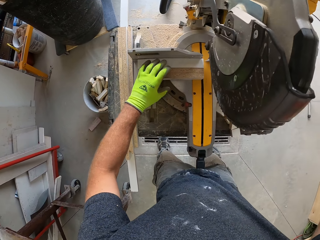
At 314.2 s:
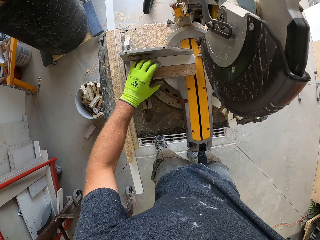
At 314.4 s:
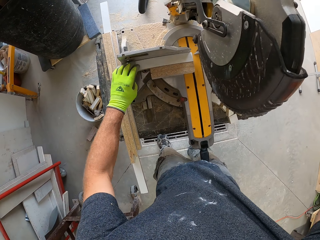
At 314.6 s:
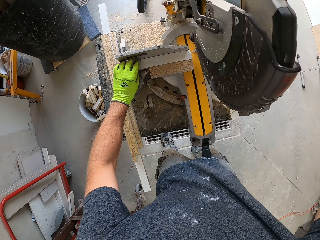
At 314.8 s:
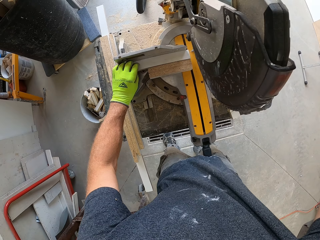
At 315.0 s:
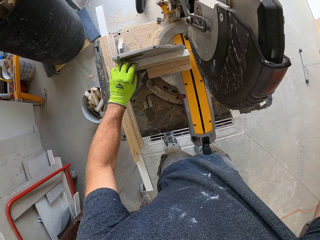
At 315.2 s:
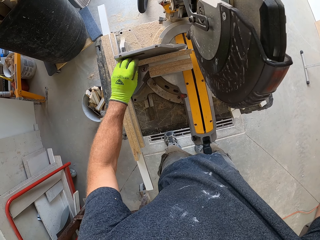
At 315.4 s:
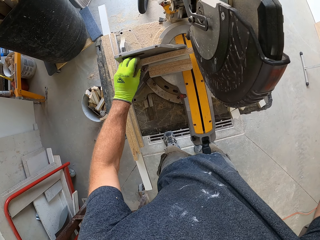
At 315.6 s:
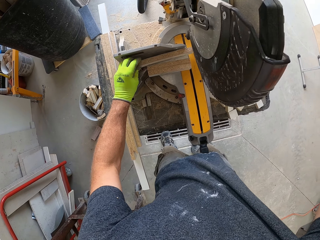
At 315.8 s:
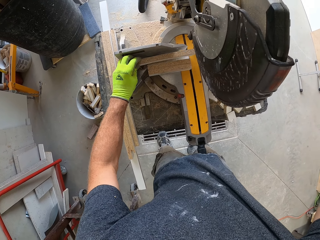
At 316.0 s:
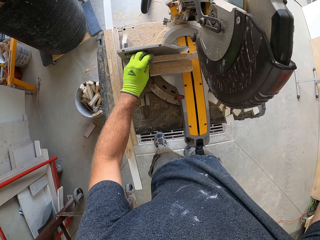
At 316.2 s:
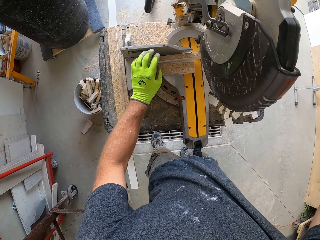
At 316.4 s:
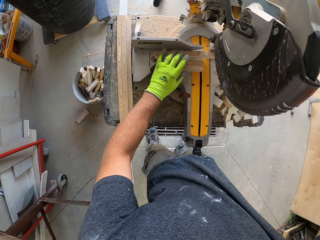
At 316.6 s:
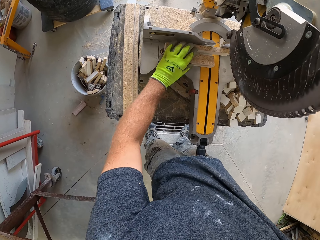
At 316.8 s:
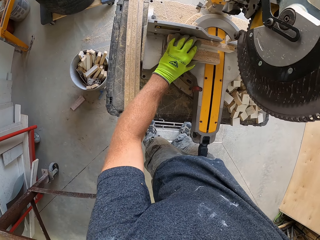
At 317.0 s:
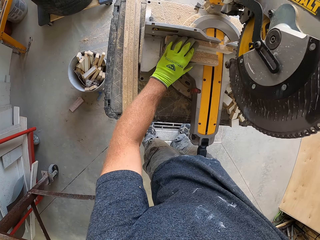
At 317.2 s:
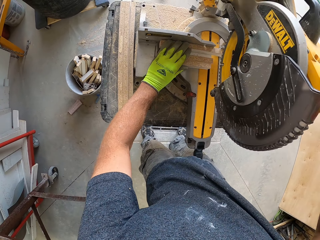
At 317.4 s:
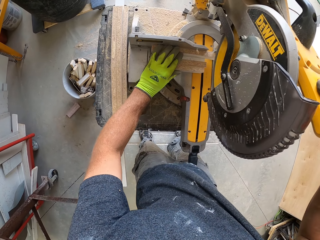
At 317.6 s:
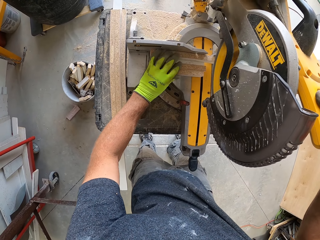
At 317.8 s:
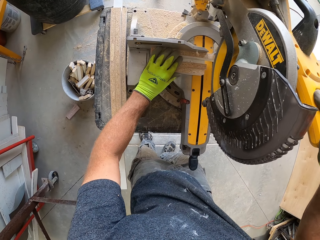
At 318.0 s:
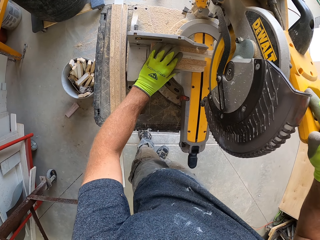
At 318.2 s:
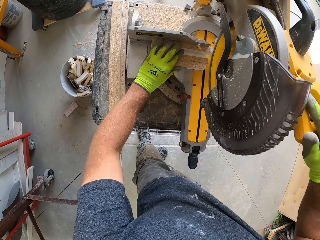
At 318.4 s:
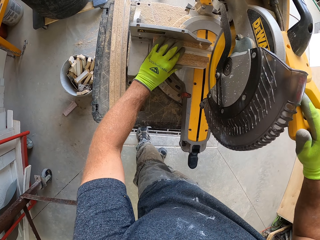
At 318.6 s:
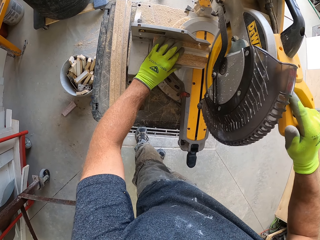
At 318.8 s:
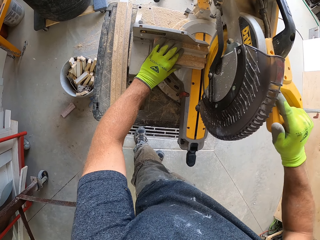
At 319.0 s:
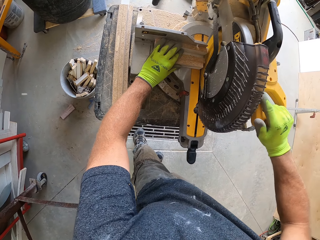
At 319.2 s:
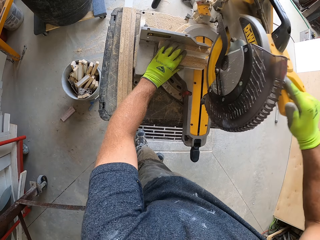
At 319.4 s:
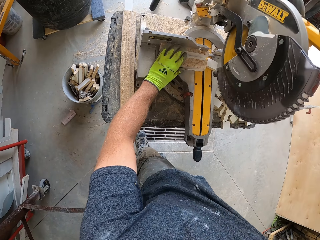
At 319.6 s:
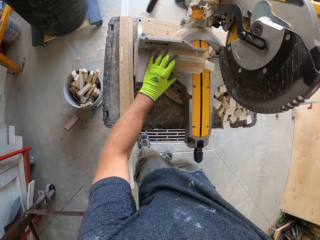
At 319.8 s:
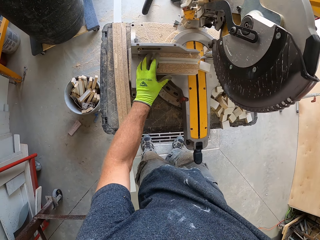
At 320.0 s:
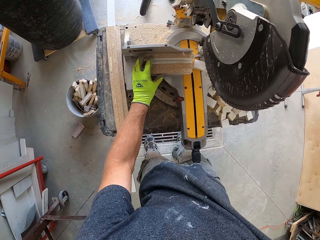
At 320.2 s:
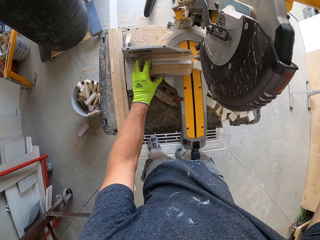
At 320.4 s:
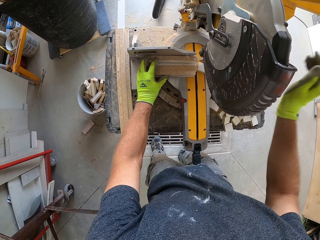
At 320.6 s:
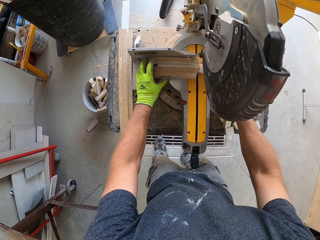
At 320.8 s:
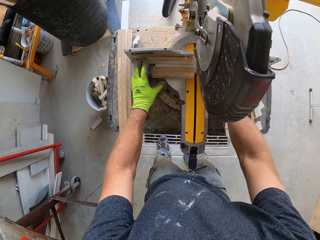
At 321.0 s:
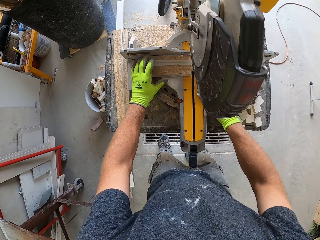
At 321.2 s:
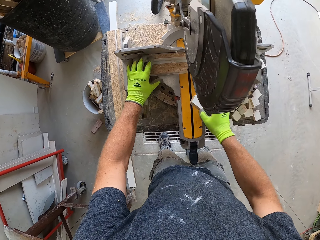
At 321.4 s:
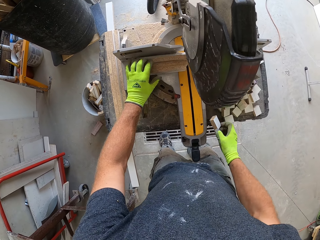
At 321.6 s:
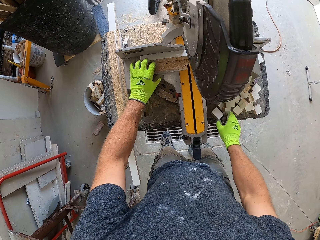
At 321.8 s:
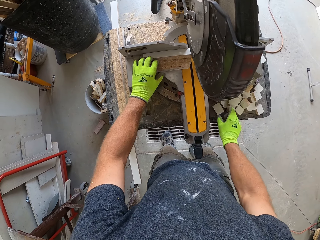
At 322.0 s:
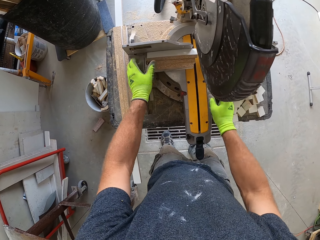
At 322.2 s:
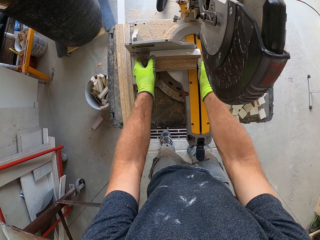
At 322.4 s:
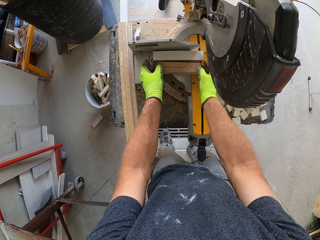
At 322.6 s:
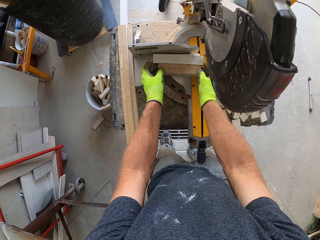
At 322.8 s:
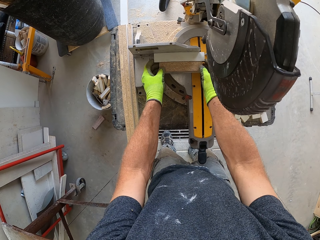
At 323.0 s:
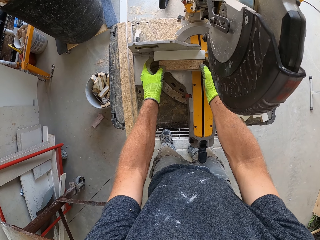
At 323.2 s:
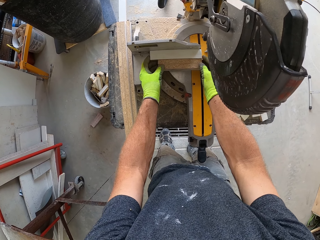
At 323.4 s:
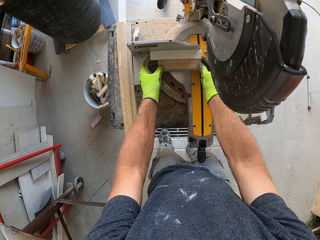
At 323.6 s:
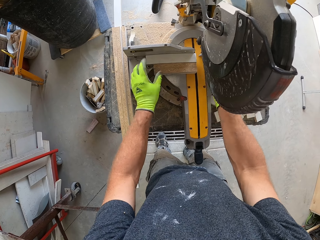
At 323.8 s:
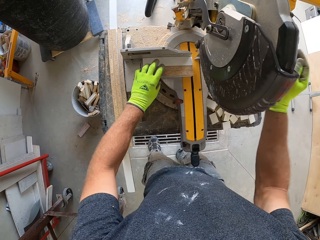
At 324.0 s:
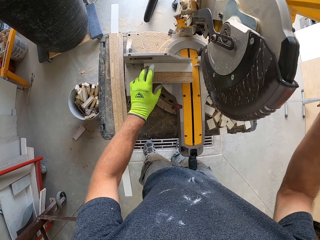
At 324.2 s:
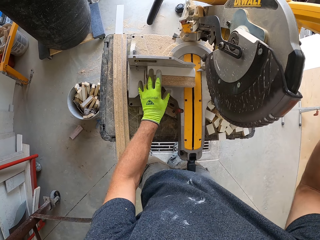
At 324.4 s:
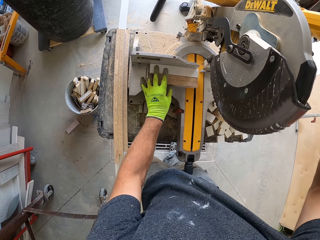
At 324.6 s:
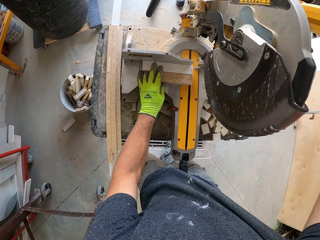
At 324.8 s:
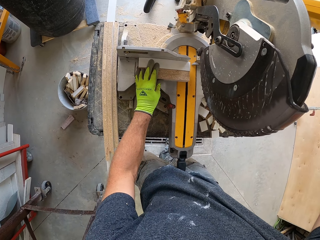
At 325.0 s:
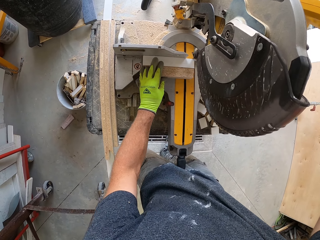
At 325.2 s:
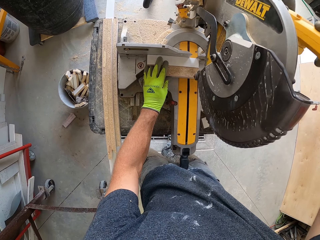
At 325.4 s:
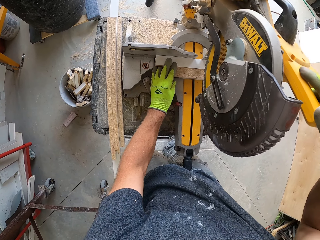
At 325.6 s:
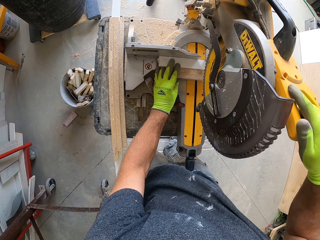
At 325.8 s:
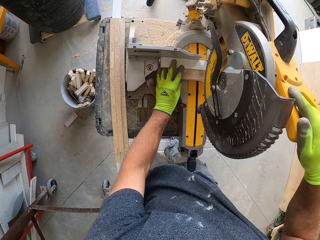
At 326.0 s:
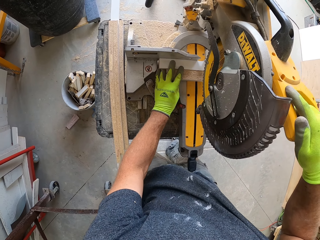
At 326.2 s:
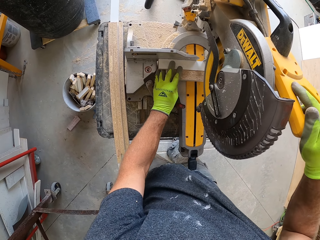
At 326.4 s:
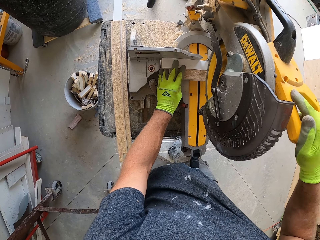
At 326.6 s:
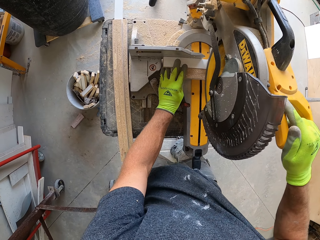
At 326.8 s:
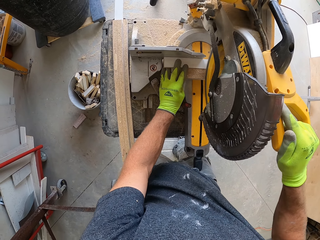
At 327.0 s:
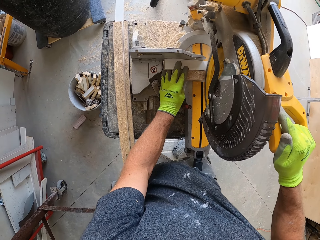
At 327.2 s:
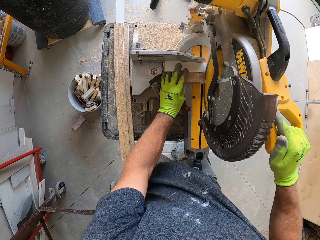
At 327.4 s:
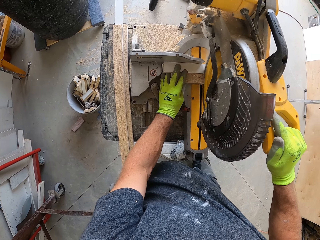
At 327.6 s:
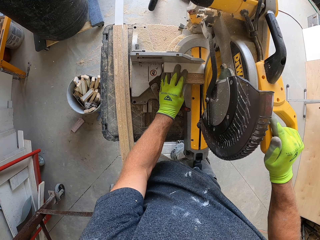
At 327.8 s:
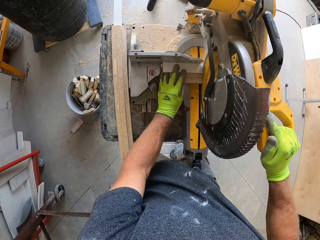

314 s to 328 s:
The camera wearer aligns the piece of wood on the compound saw. They hold the pieces of wood on the compound saw. They cut the remaining pieces of wood with the compound saw. They let go of the compound saw handle. They pick up the piece of wood block under the compound saw. They place the piece of wood block beside the compound saw table. They align the piece of wood on the compound saw. They move the pieces of wood to the compound saw. They cut the remaining pieces of wood with the compound saw.

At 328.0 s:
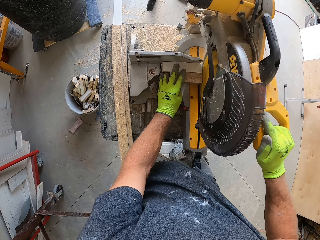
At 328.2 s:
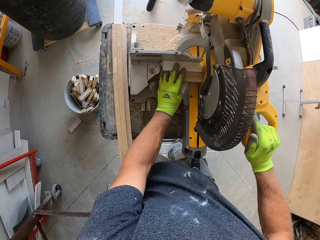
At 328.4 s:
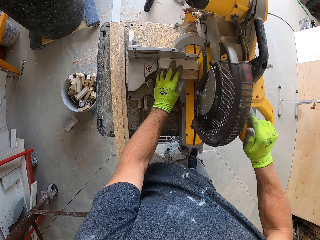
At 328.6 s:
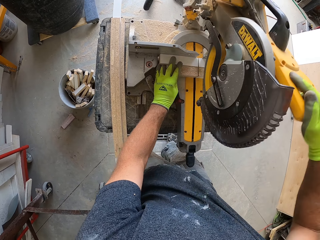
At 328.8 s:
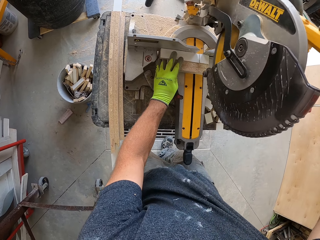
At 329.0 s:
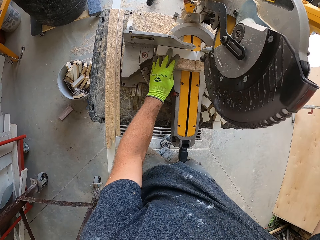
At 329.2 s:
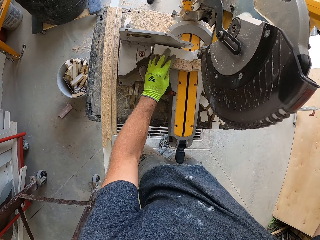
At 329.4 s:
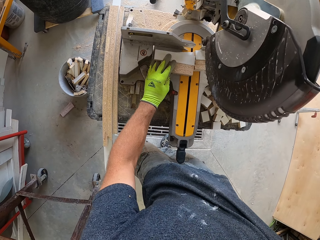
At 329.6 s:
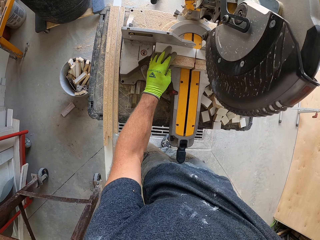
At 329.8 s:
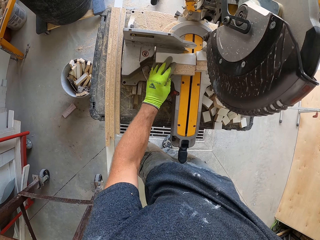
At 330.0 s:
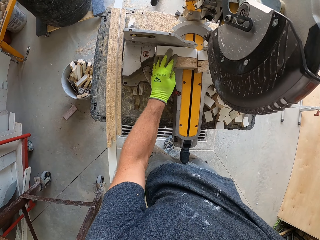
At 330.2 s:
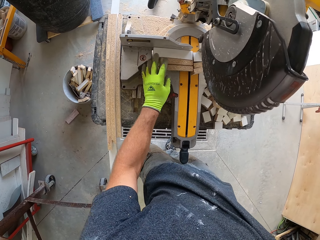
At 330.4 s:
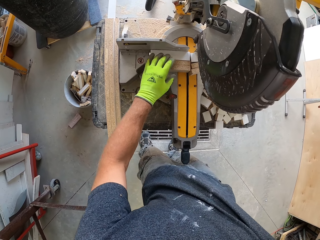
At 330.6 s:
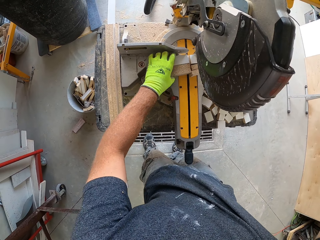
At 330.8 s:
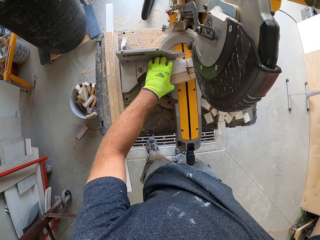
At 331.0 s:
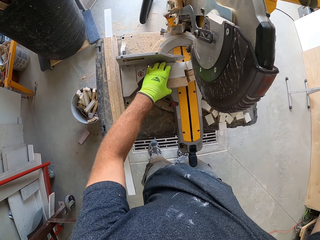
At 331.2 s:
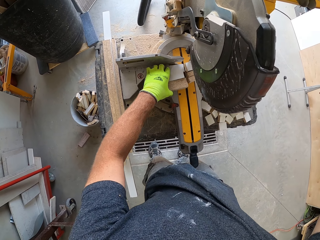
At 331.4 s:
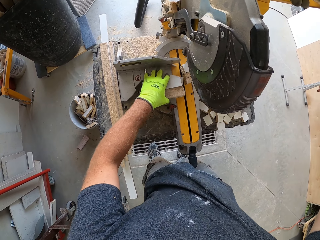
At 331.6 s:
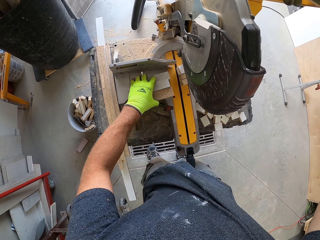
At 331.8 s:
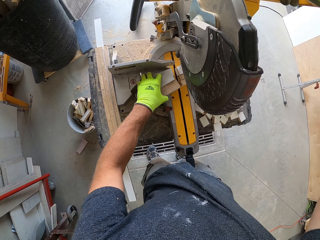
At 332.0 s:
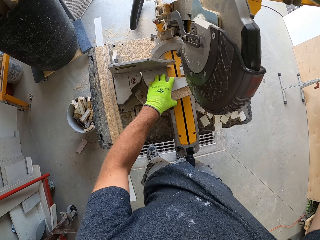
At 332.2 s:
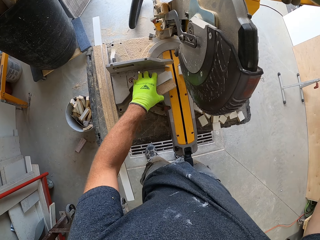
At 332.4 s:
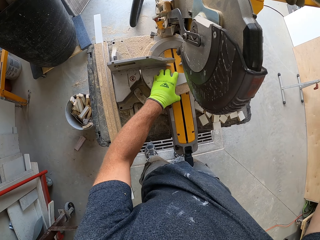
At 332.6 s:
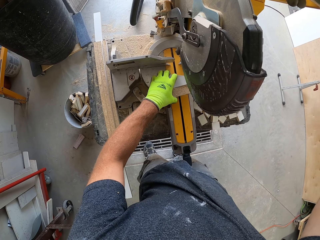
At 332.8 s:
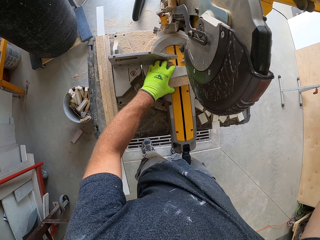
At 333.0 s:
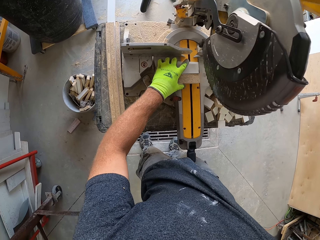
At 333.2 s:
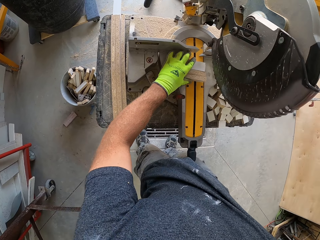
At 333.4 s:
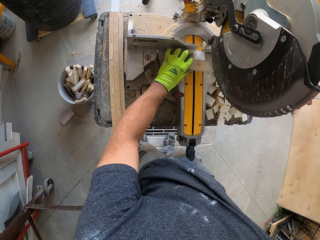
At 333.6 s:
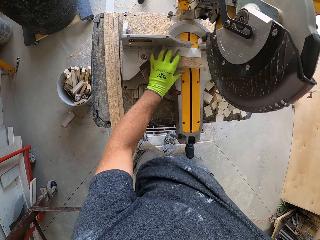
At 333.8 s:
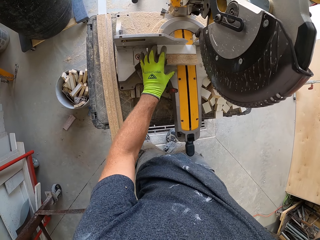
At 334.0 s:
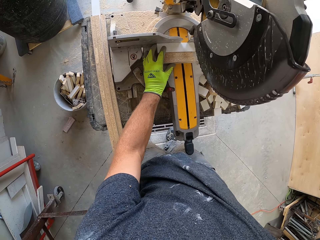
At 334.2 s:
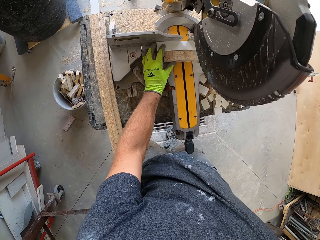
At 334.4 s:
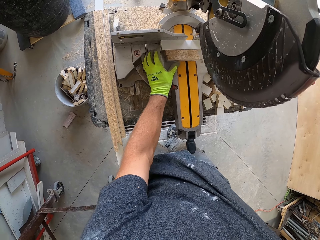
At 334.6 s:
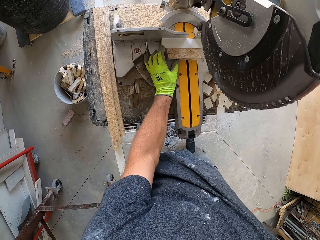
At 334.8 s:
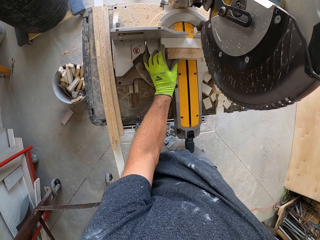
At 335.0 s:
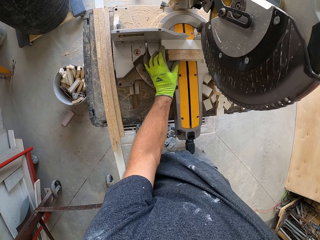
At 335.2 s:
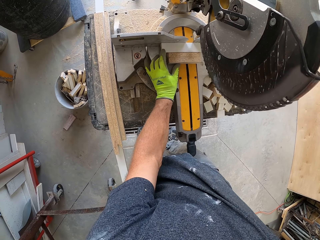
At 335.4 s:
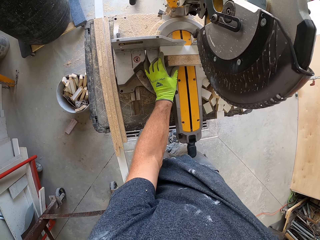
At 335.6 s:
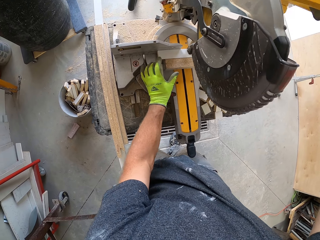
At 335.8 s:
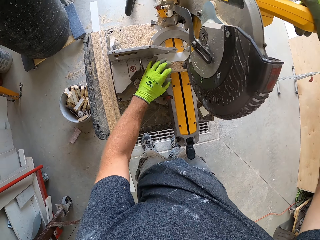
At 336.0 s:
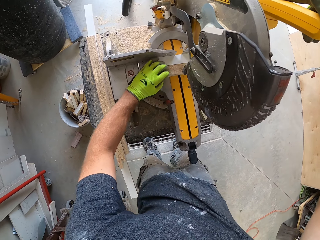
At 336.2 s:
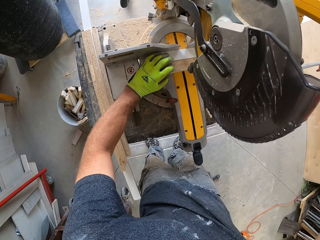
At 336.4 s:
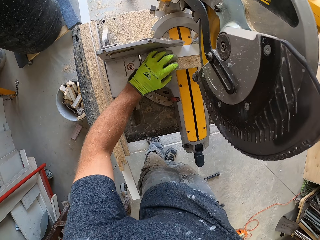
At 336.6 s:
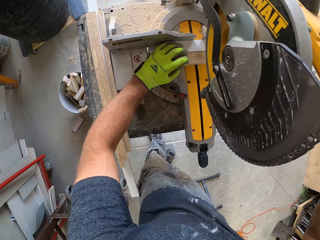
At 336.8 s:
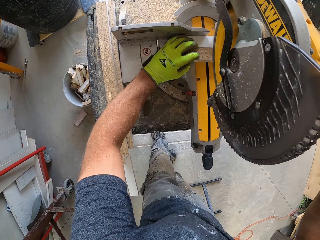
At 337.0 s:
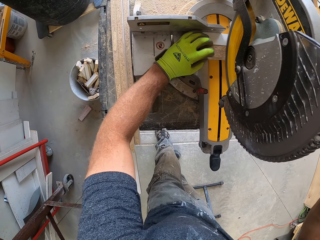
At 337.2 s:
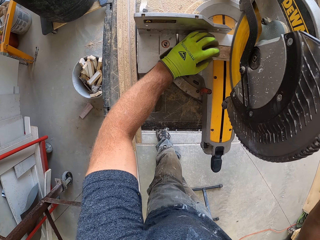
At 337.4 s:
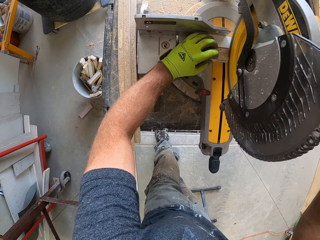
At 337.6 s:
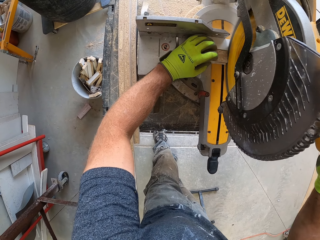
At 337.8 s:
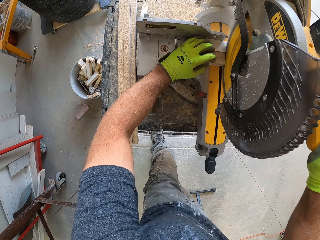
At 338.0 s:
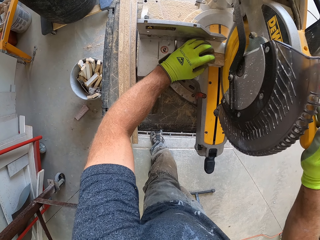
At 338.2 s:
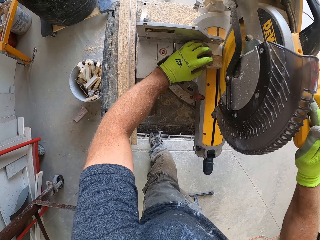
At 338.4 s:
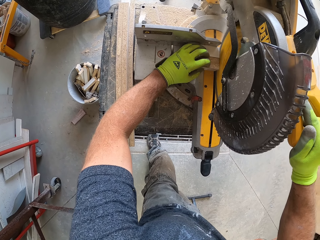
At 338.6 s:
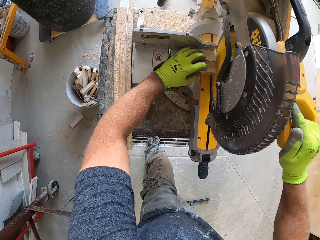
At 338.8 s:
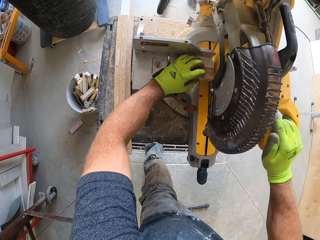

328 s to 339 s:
The camera wearer pushes the wood blocks with the pieces of wood on his left hand. He moves the pieces of wood to the compound saw. He cuts the pieces of wood with the compound saw.
